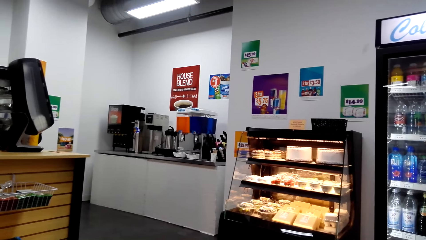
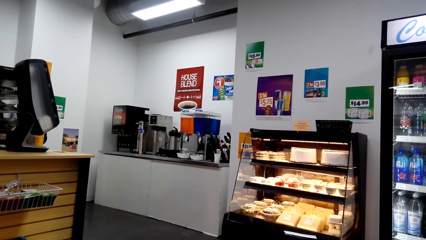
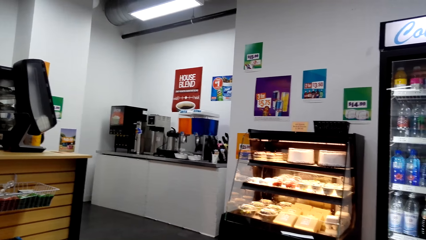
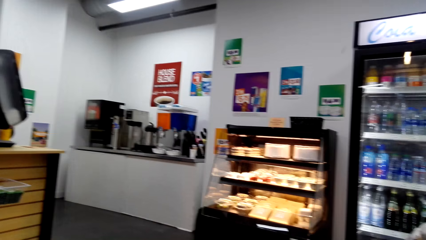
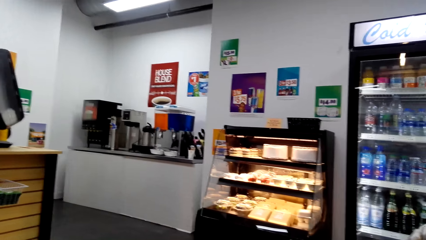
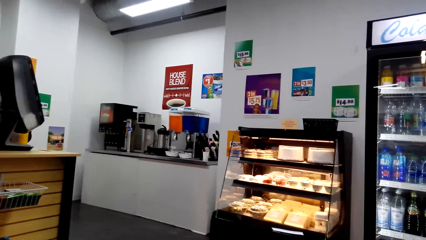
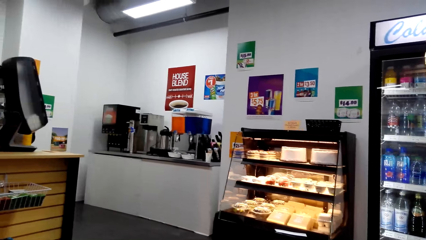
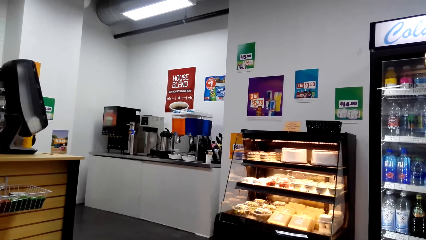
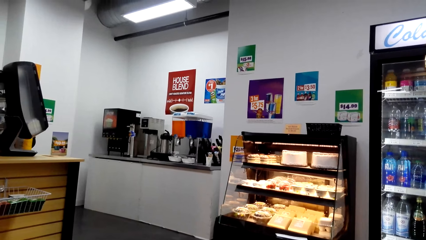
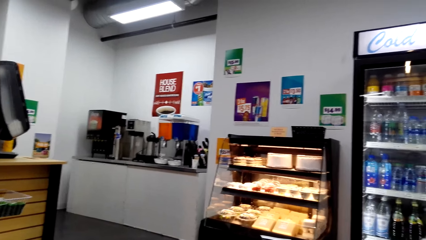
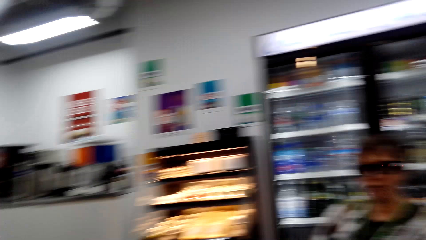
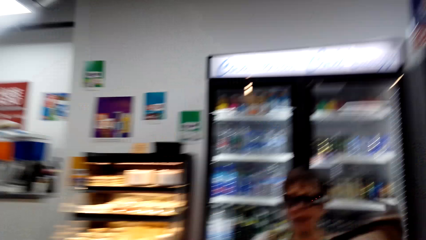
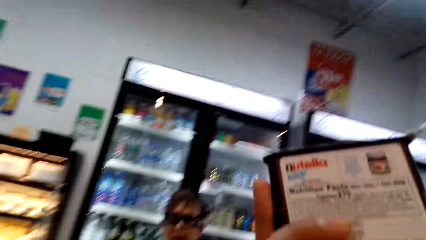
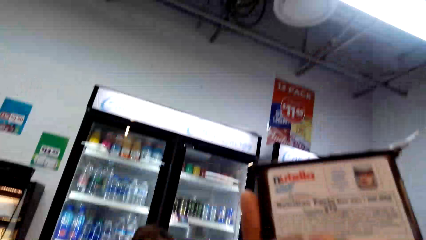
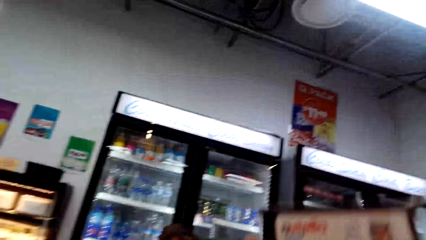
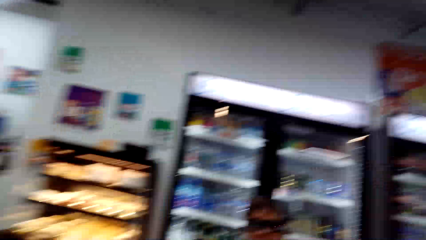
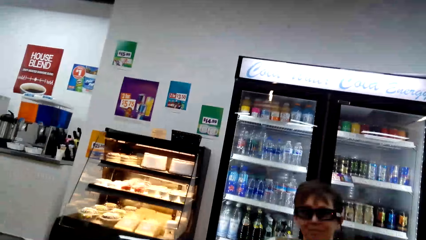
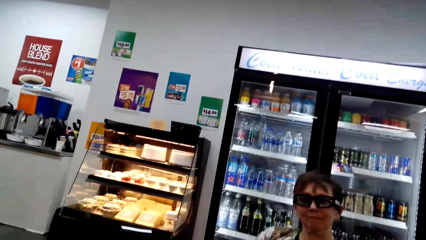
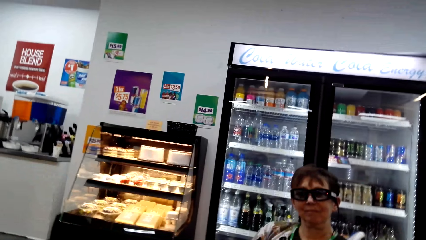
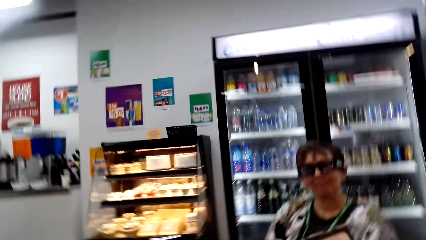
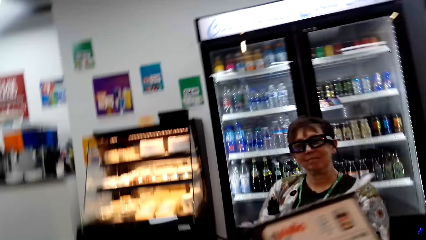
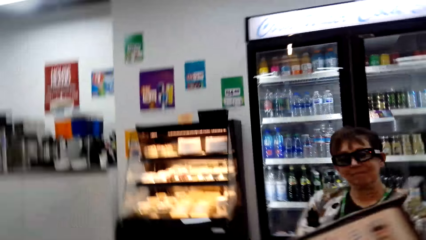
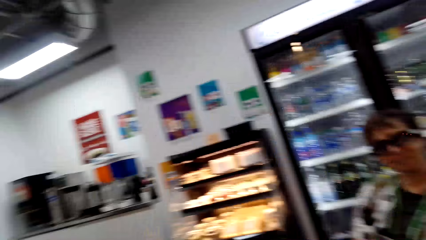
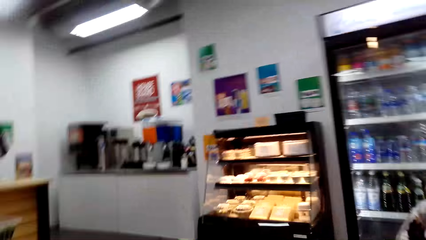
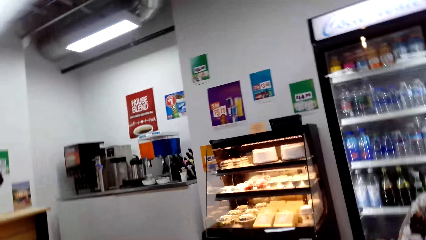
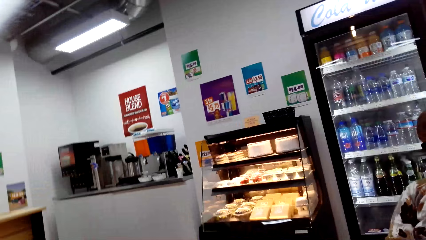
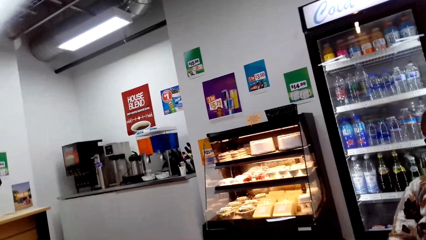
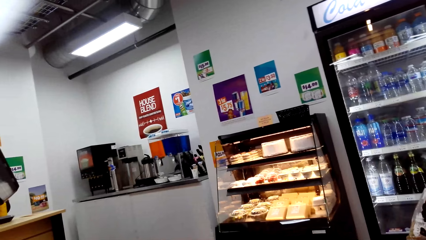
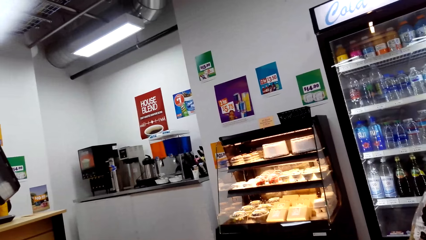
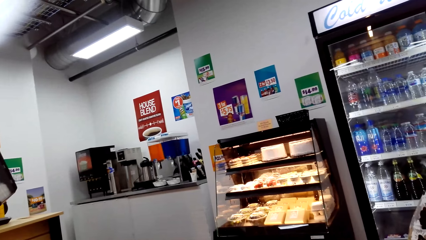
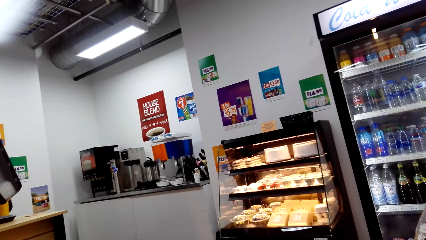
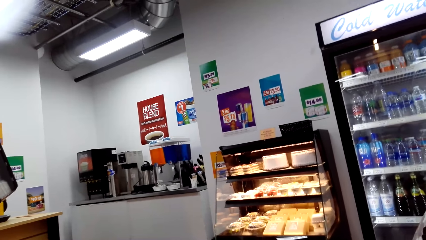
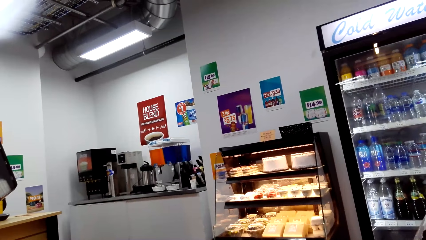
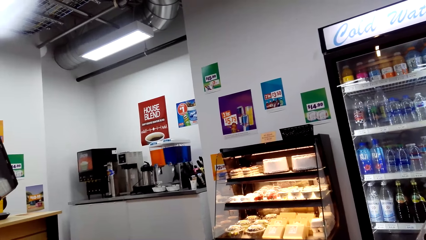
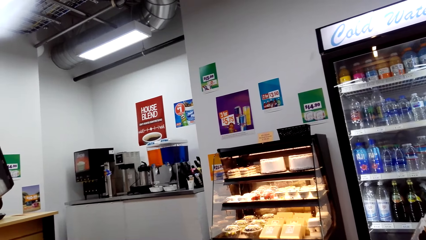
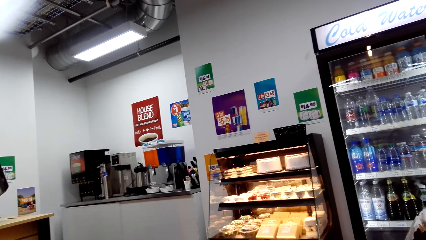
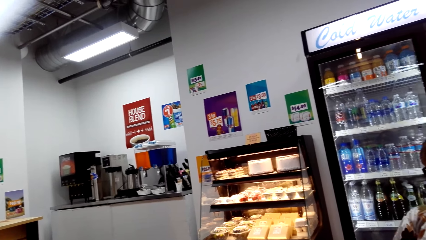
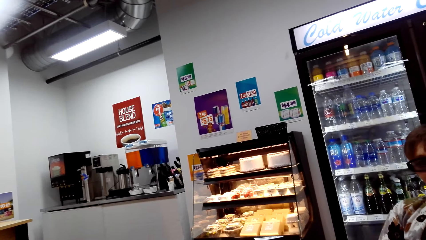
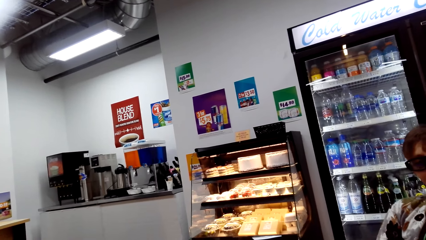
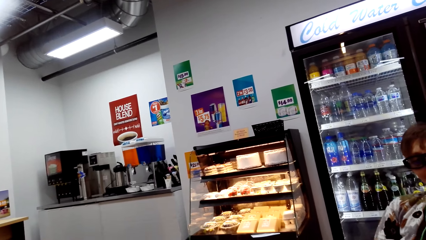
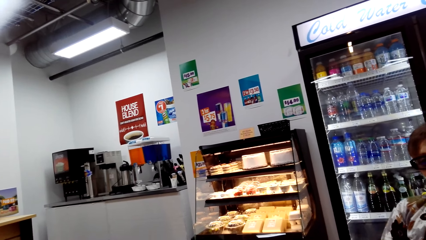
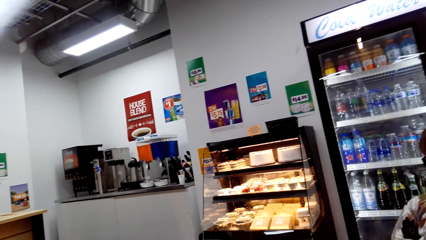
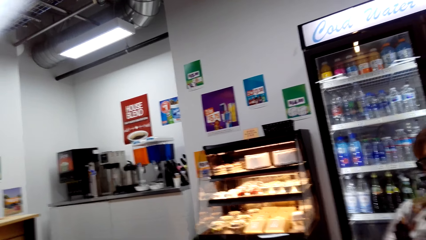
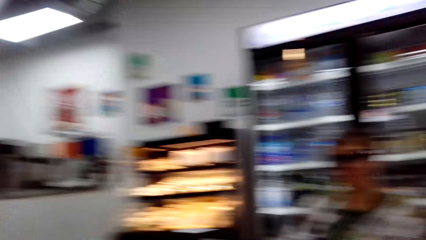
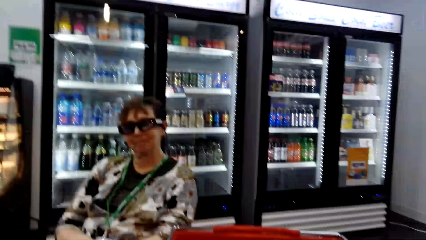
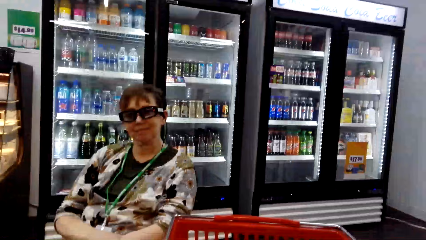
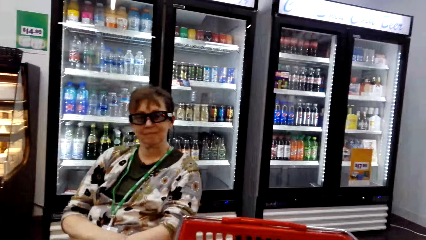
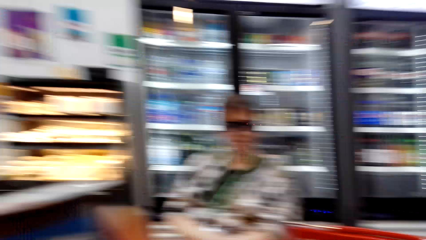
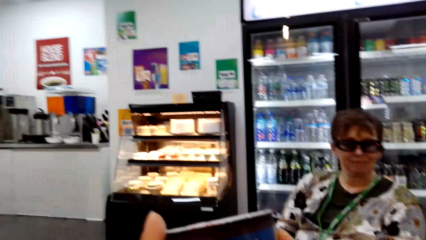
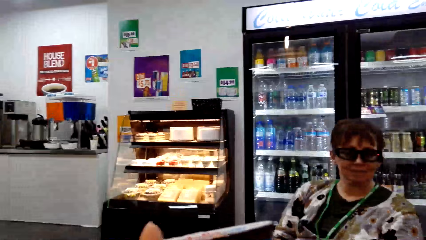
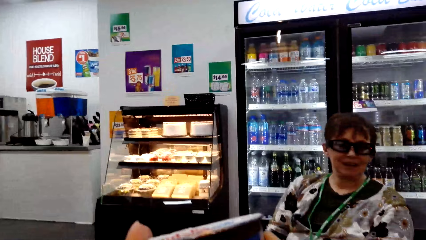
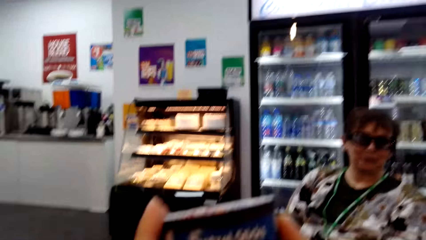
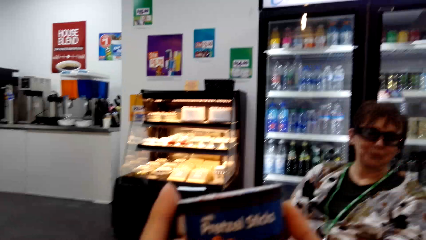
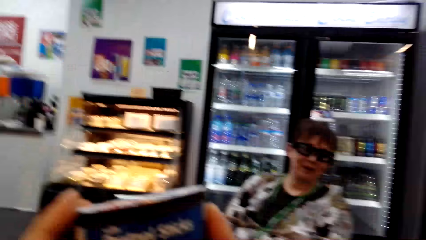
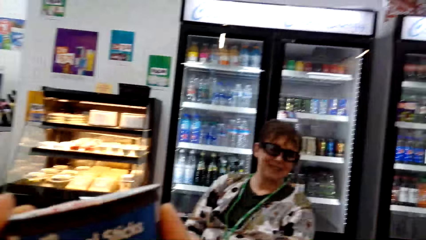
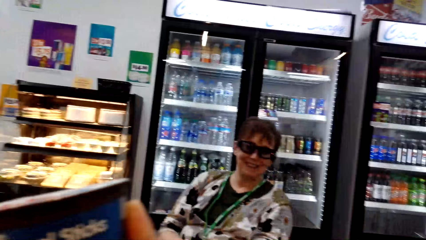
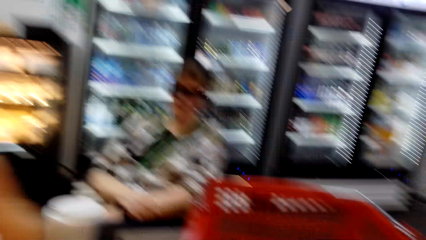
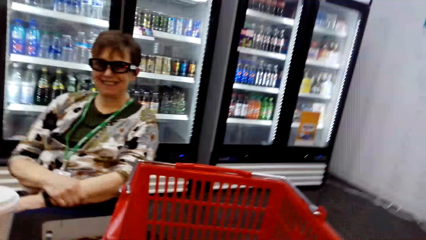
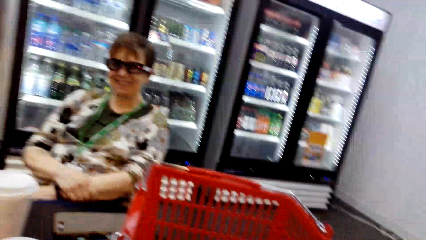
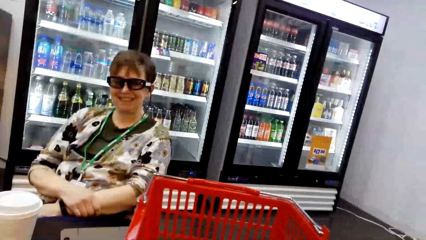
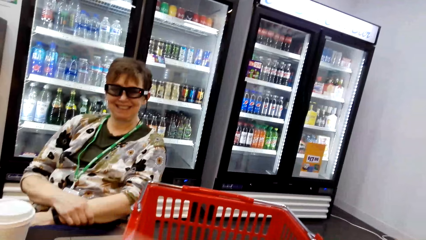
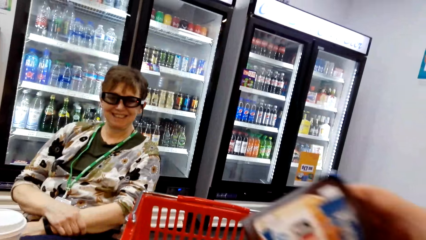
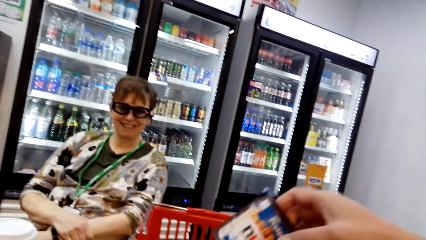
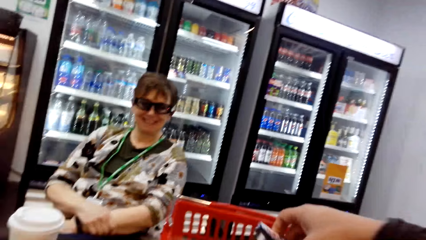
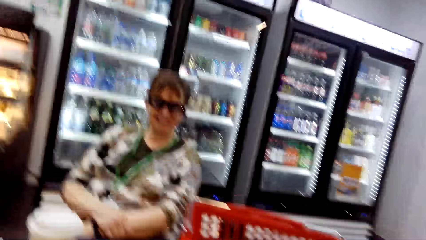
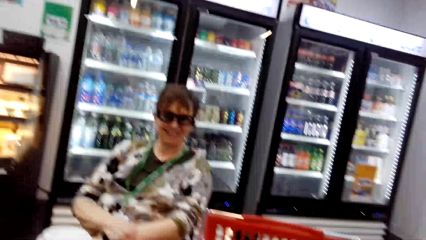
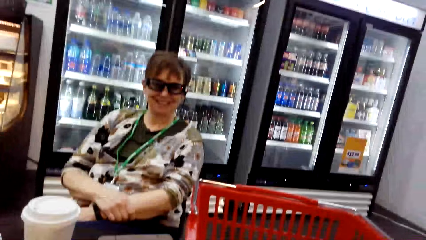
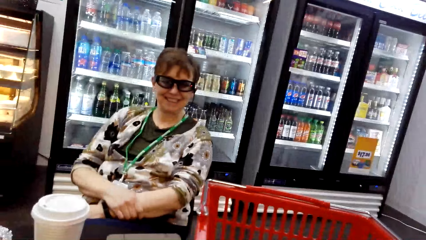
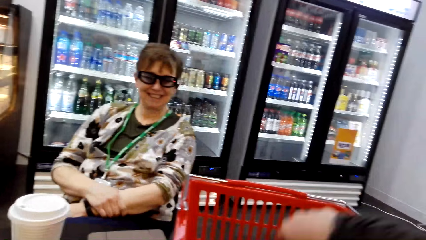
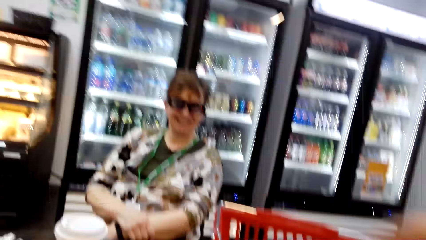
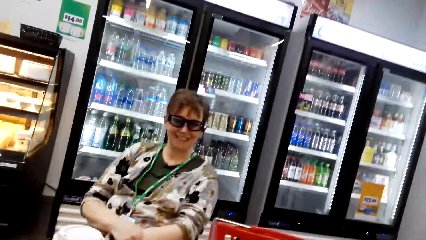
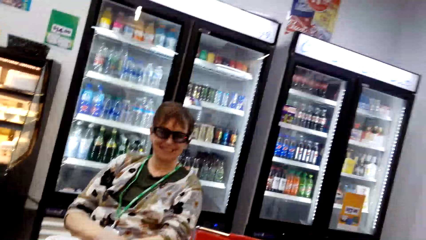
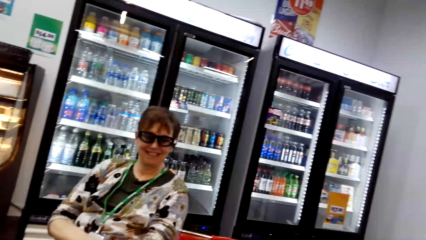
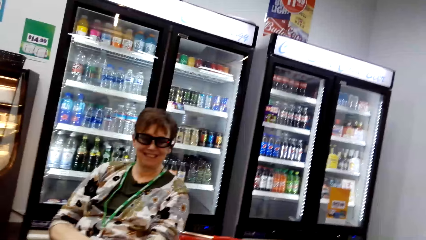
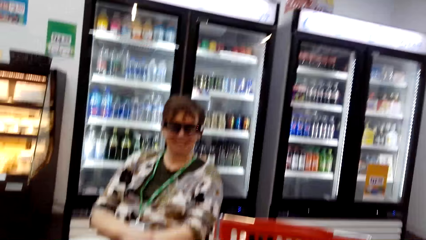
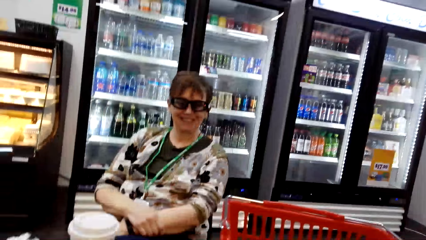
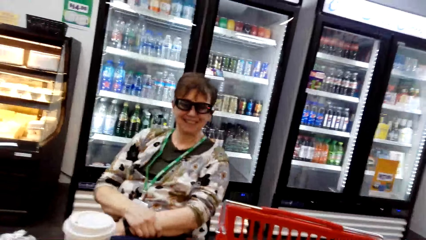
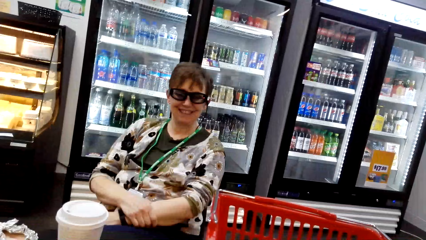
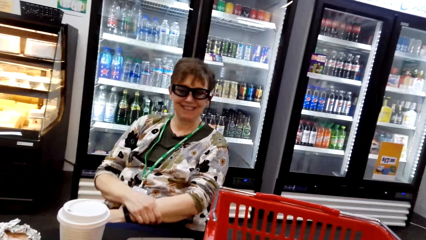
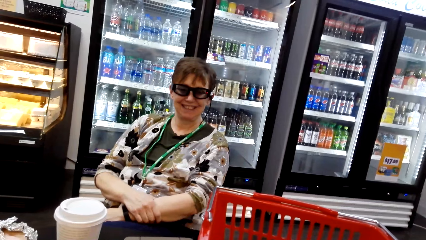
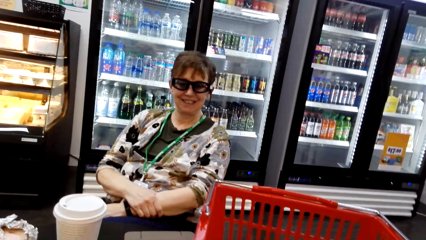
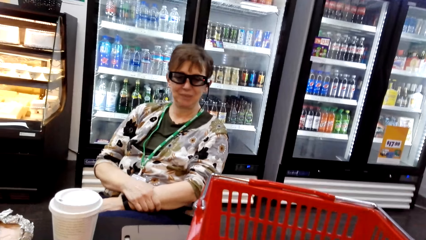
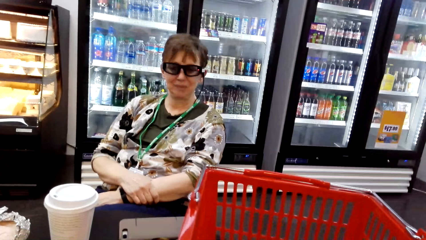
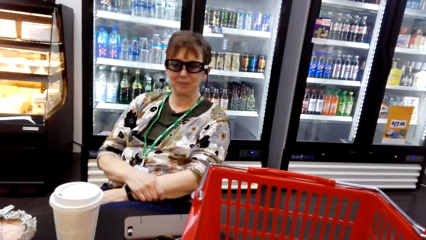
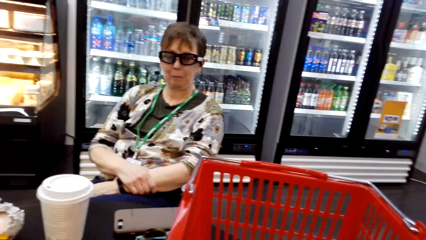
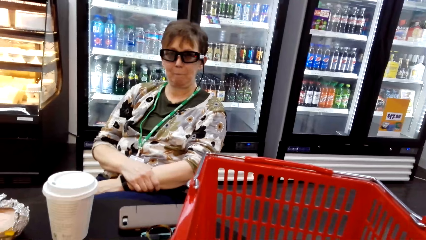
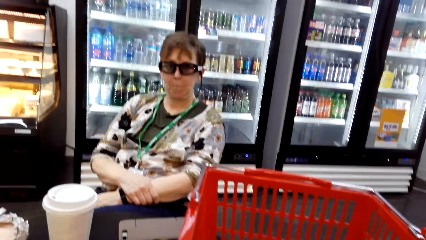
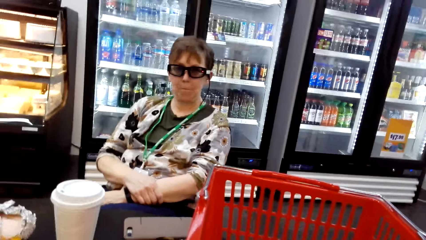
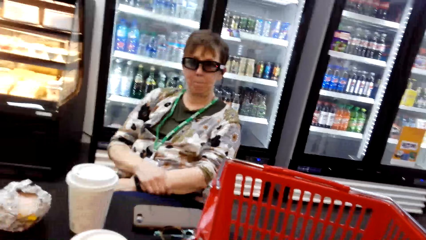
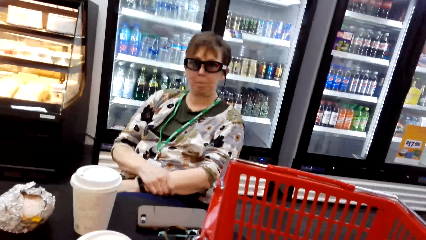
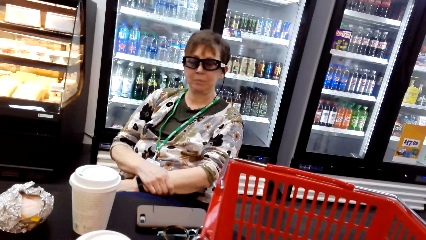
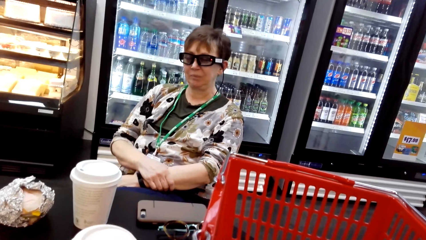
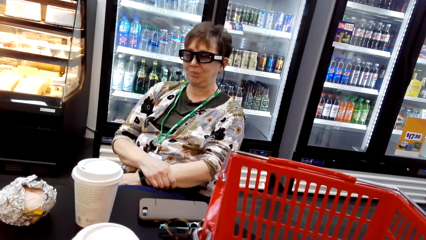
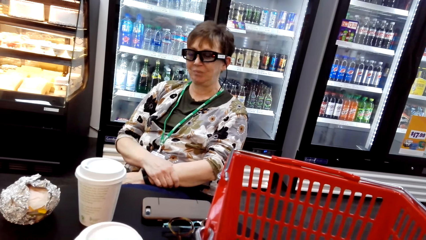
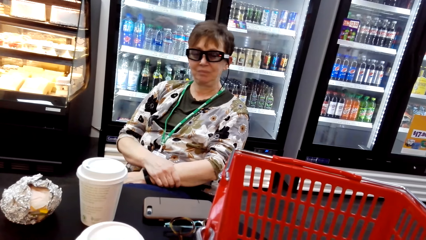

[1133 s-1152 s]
The camera wearer talks to a woman. They lift the book. They look around. The woman laughs. The camera wearer drops the book. The woman laughs.
